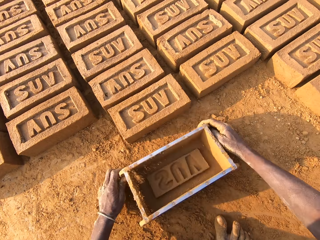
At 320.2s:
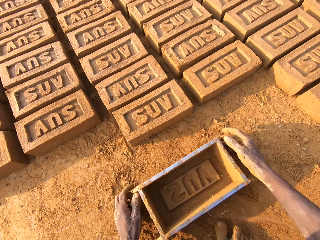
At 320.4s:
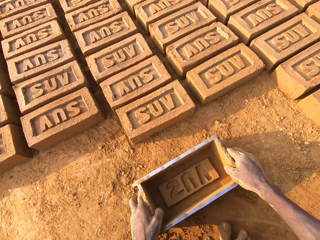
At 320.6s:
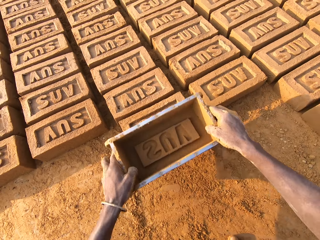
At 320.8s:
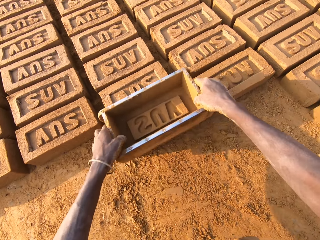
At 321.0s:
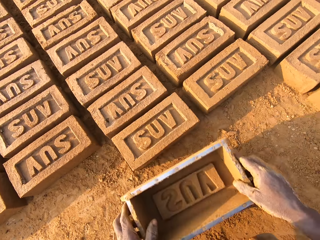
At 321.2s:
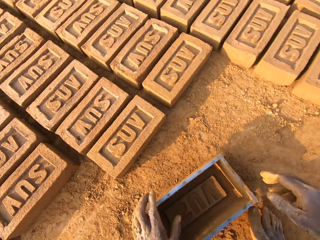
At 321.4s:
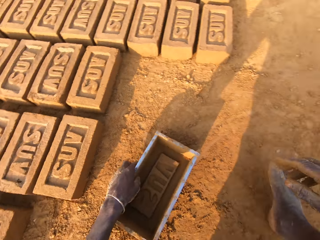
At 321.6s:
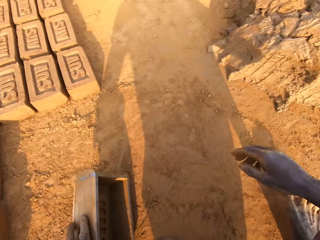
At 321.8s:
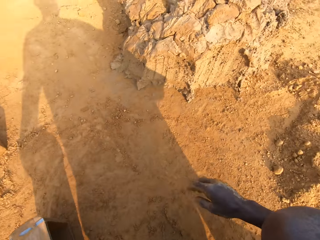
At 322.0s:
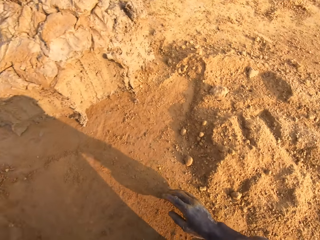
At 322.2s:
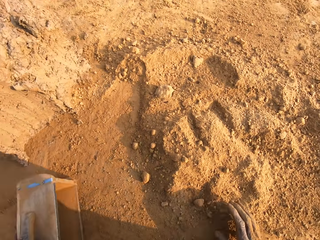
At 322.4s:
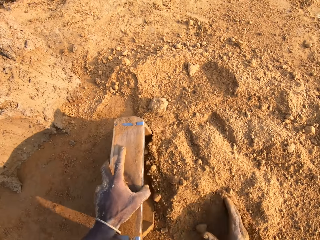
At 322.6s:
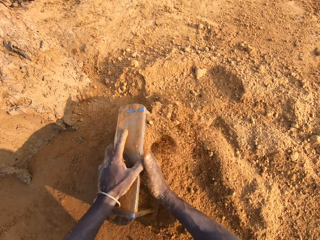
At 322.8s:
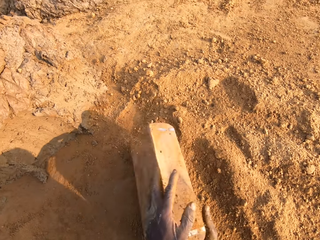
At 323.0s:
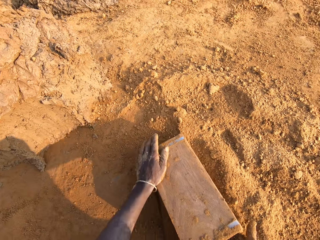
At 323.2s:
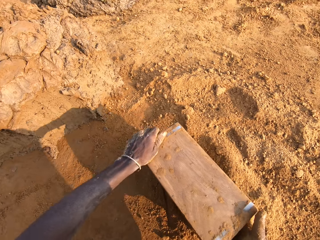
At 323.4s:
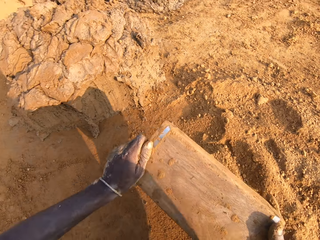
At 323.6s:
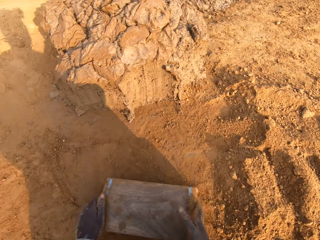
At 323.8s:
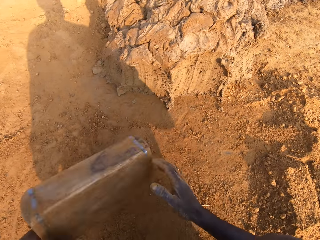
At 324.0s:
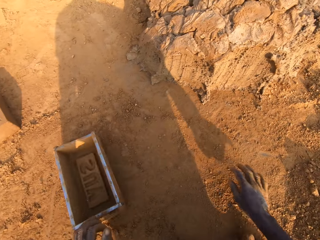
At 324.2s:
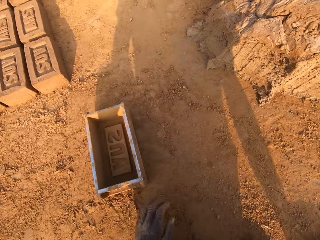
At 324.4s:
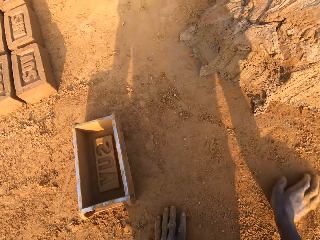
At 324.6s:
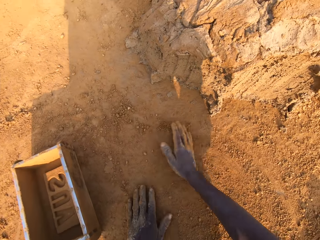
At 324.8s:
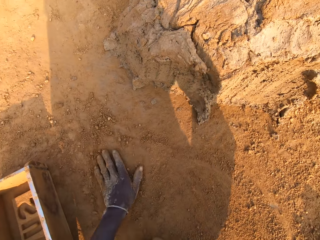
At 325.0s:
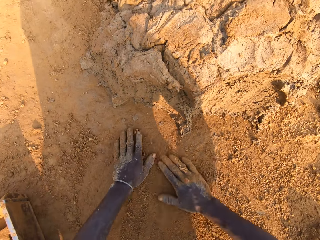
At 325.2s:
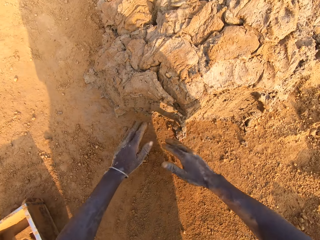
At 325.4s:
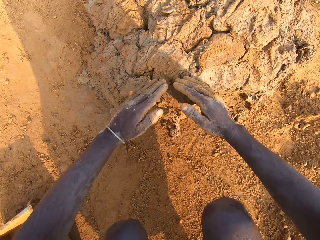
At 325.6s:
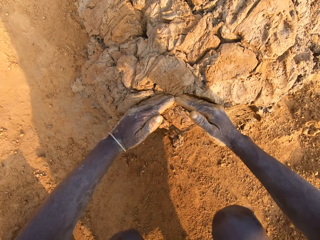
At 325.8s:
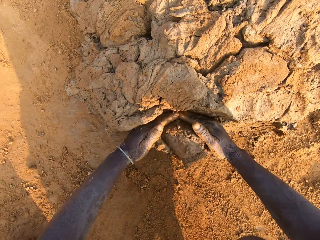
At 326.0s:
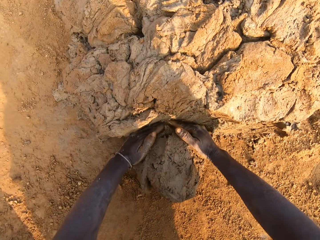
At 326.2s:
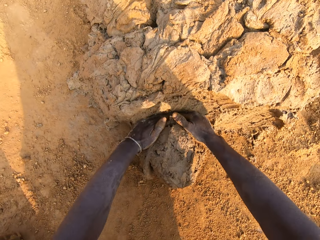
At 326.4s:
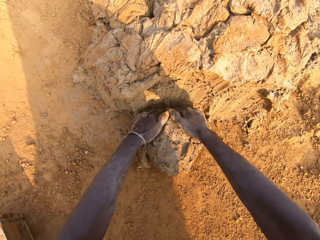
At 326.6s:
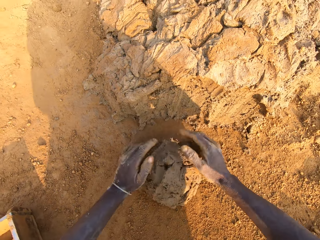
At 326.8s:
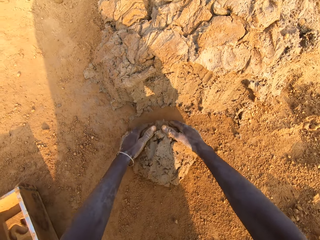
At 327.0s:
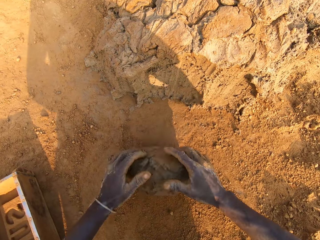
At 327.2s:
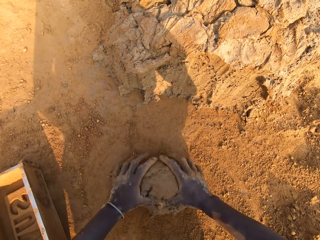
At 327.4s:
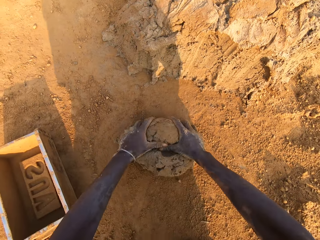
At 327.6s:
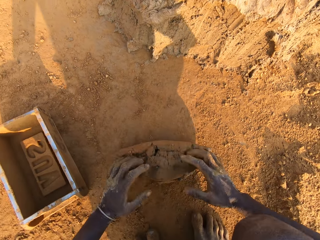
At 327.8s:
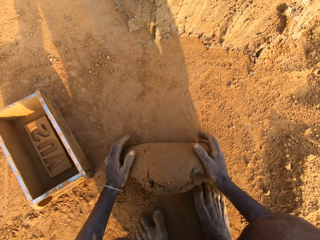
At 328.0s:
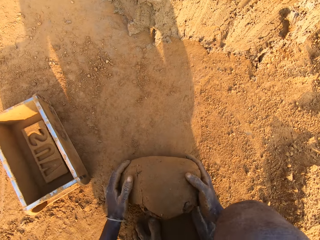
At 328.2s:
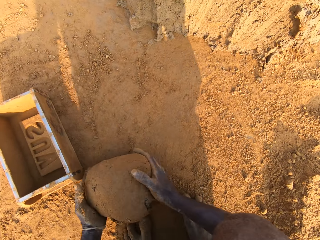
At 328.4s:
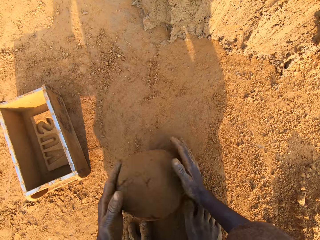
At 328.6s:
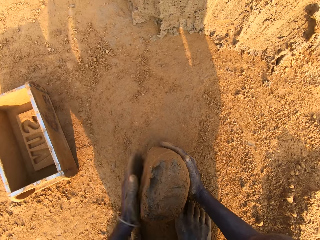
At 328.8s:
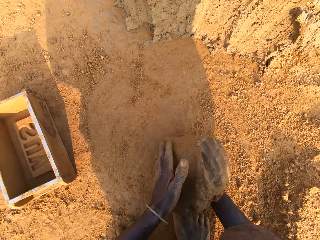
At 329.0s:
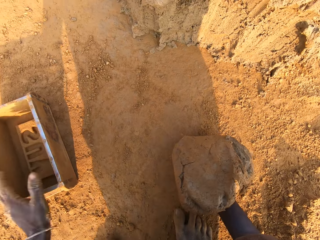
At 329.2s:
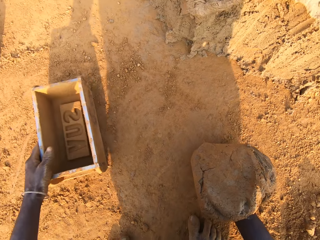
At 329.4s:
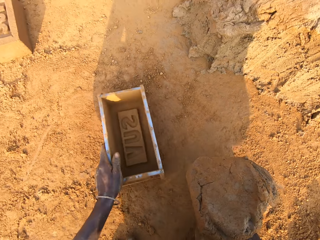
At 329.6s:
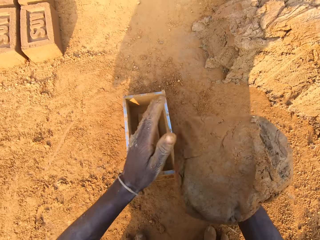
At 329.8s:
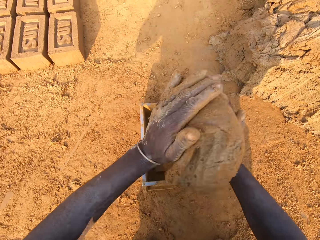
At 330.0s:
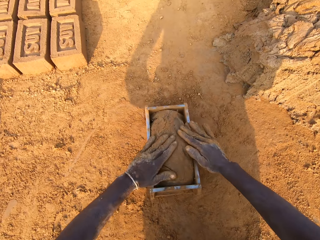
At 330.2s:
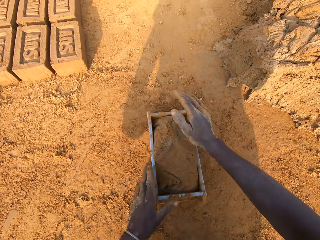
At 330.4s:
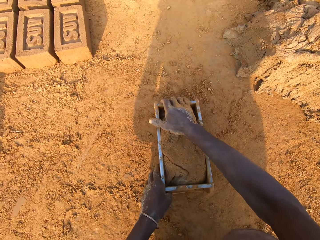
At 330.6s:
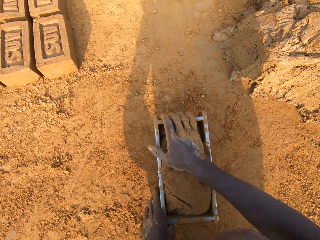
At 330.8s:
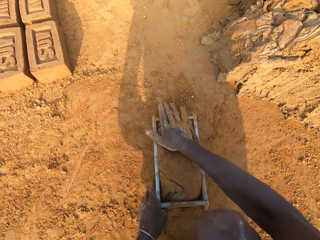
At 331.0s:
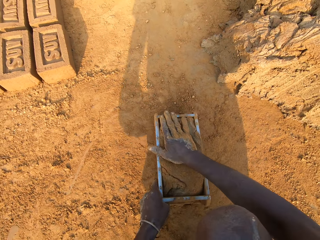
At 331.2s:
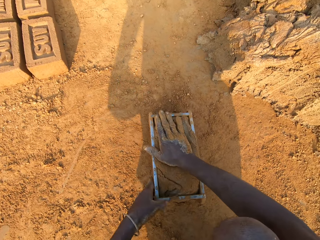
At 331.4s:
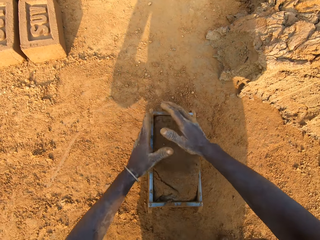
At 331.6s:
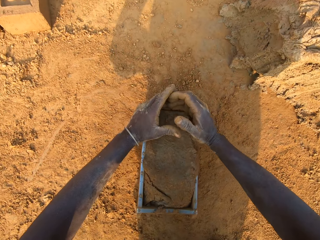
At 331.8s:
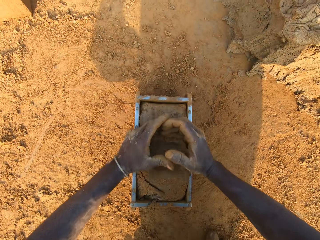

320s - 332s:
The camera wearer presses the clay mix with the brick mold. He moves the brick mold with his hands. He puts sand into the brick mold with his right hand. He moves the brick mold with his hands. He drops the box. He cuts out a portion of the clay mix with both hands. He picks up mud. He molds the portion of clay mix with both hands. He puts the clay mix in the brick mold.

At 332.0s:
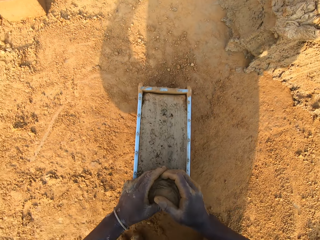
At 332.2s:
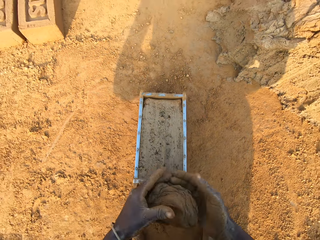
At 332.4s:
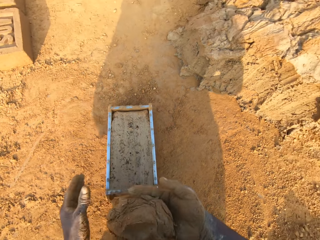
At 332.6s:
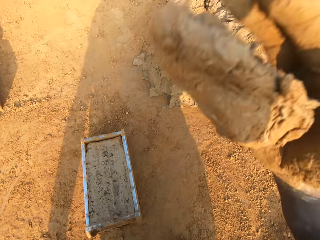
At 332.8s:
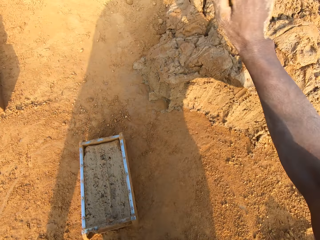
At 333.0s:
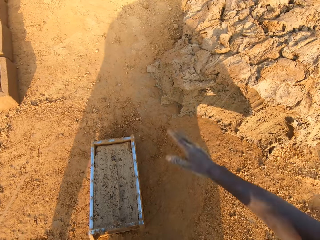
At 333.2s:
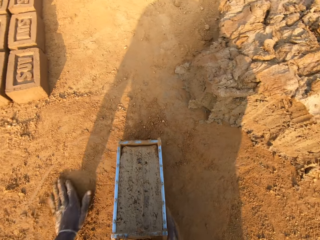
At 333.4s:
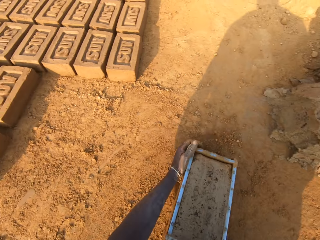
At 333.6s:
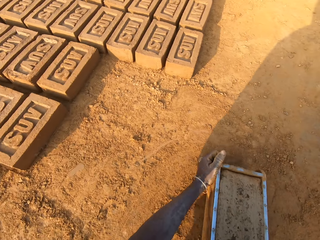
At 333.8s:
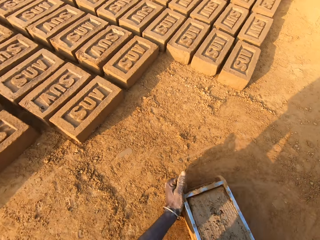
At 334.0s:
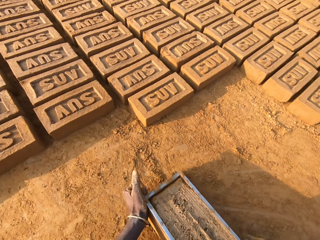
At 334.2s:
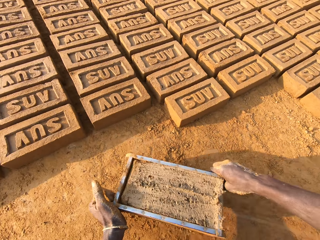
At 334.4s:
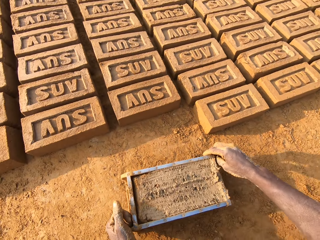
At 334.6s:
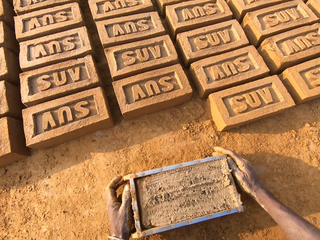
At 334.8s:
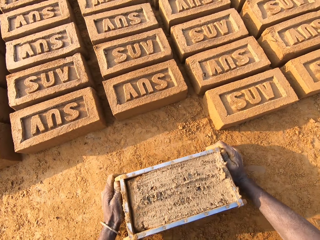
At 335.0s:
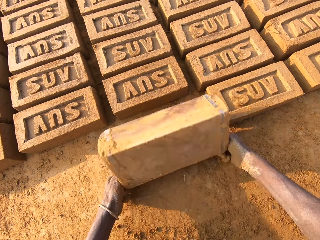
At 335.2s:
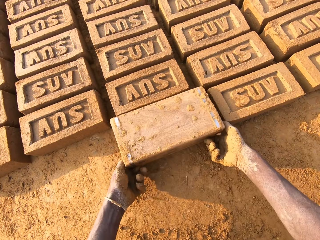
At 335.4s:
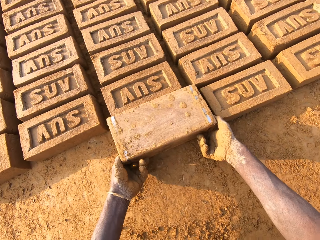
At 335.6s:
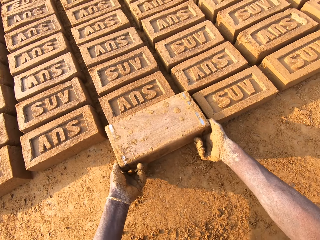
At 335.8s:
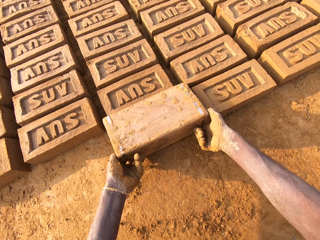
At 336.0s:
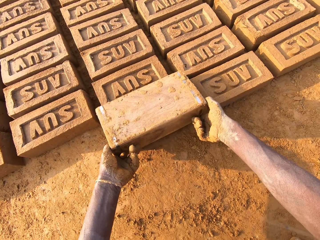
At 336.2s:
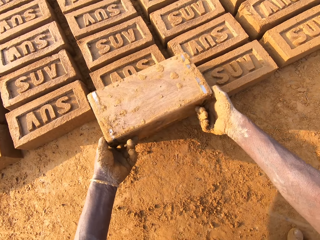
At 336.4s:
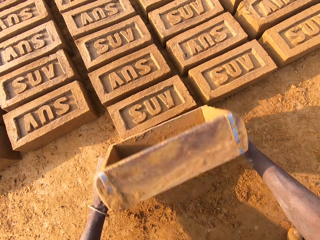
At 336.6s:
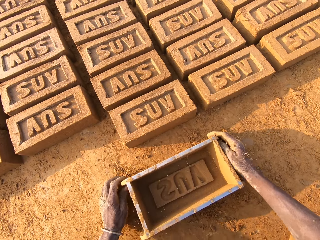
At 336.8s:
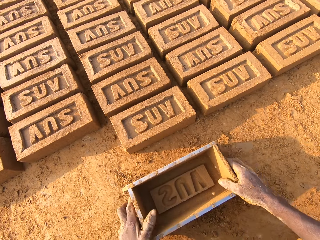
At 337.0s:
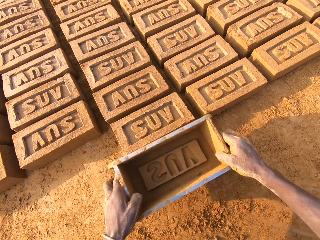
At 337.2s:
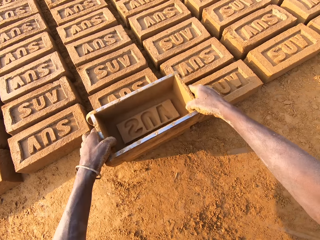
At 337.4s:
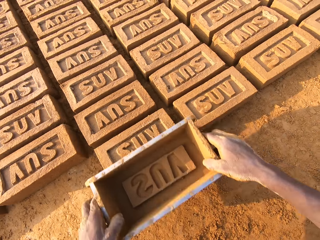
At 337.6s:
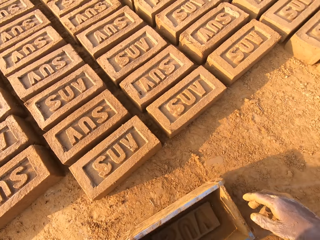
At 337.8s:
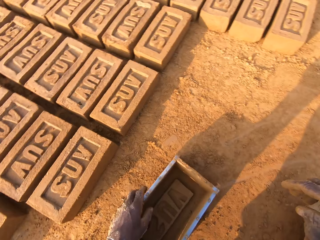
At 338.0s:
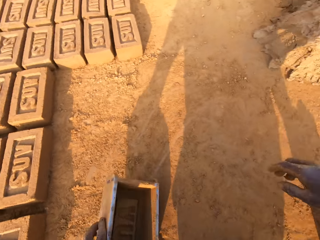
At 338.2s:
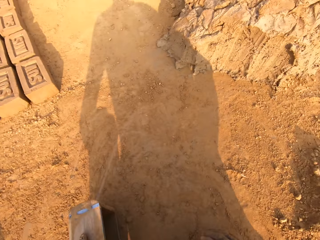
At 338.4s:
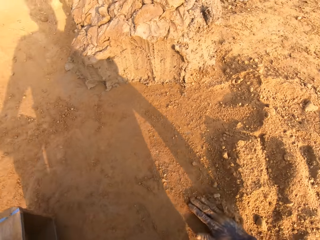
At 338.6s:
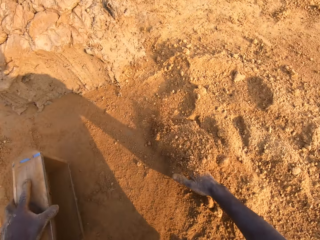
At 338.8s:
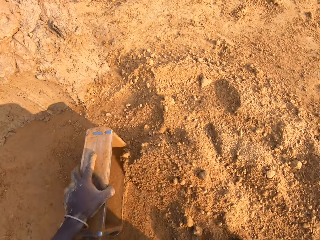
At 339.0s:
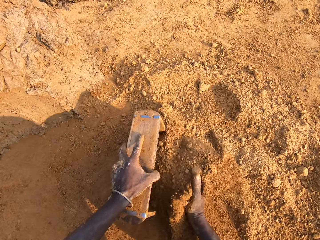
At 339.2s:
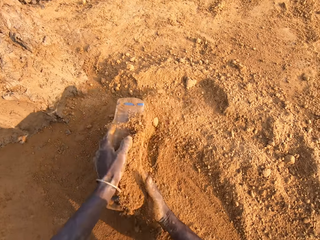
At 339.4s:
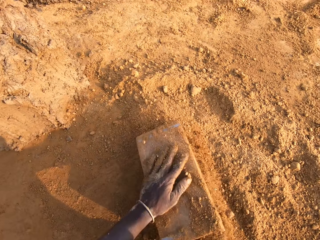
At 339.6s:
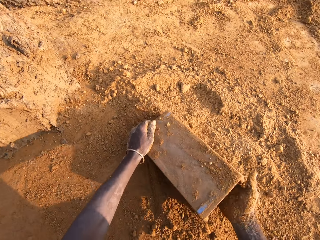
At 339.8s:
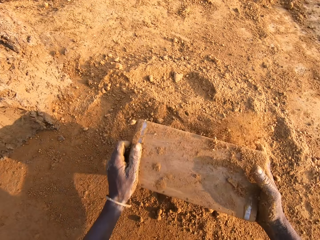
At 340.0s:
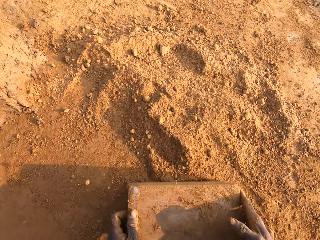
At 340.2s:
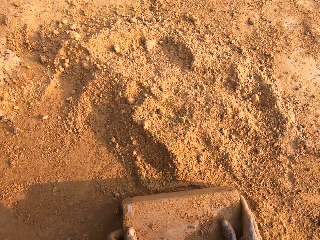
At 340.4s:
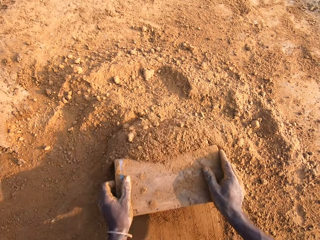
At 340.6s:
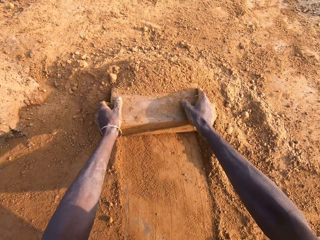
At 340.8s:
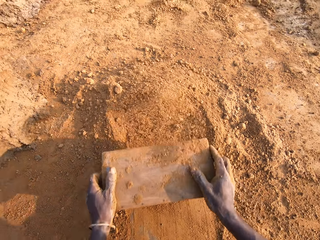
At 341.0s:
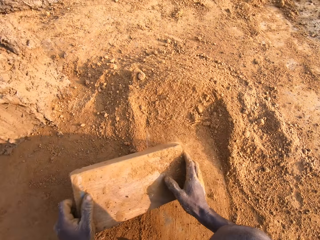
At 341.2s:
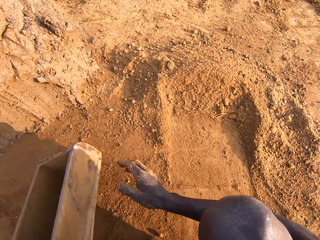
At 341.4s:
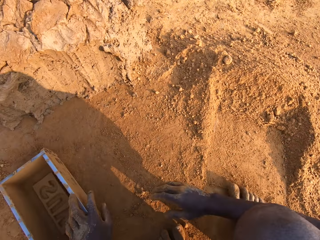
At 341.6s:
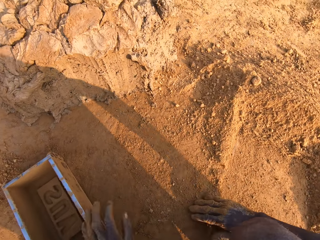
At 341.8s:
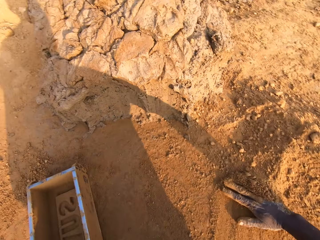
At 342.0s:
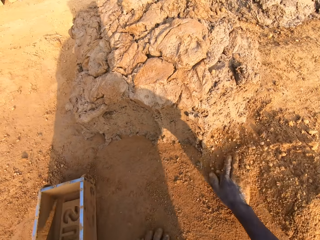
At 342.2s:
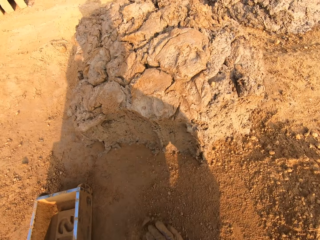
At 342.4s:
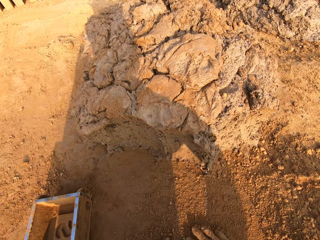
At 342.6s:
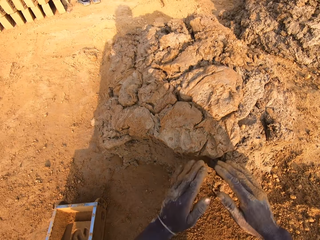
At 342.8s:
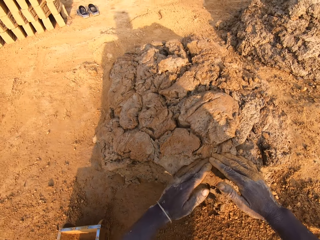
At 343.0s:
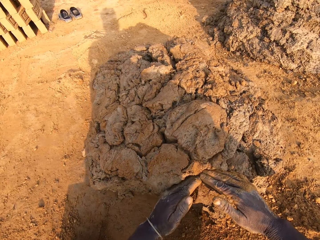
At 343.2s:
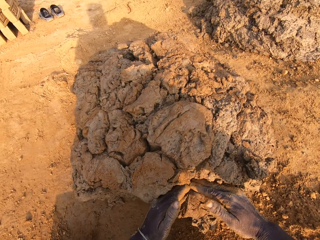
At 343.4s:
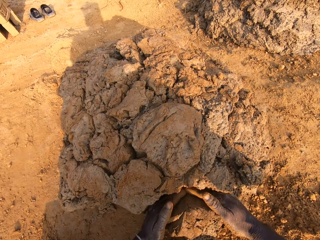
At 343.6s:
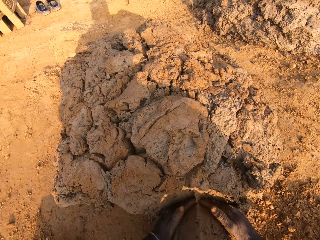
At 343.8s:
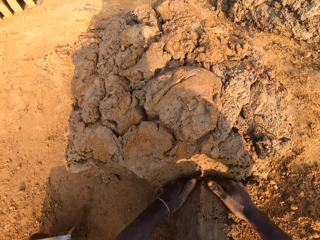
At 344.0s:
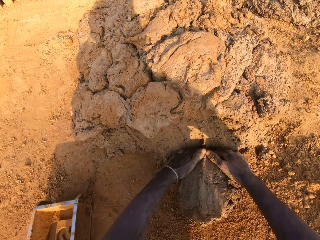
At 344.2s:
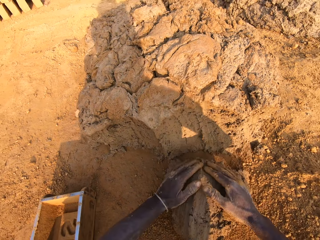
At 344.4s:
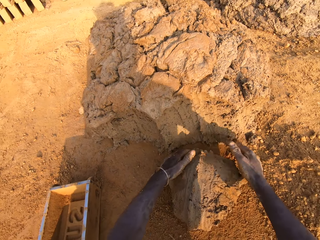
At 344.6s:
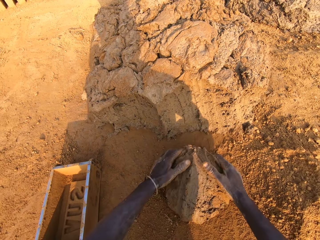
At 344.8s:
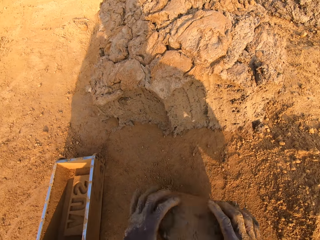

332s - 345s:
The camera wearer cuts out excess clay mix from the brick mold with both hands. He throws the portion of clay mix on the floor with his right hand. He pours the clay mix from the brick mold on the ground. He drops the brick aside. He presses the clay mix with the brick mold. He puts sand into the brick mold with his right hand. He does so again. He drops the box aside. He cuts out a portion of the clay mix with both hands. He picks up the mud.
